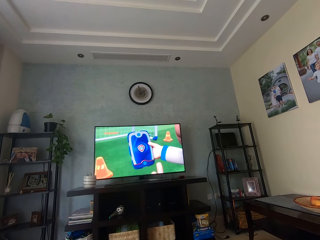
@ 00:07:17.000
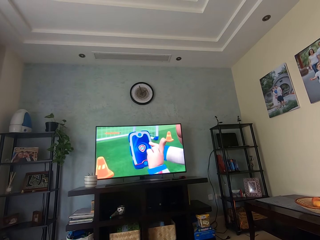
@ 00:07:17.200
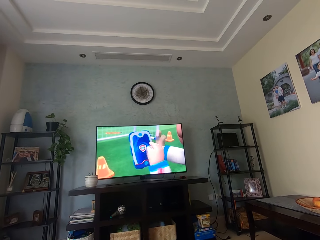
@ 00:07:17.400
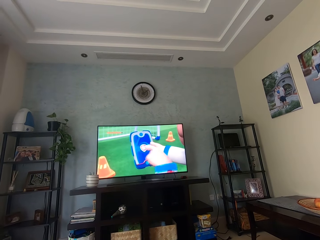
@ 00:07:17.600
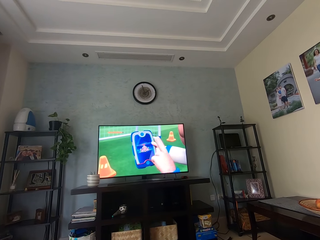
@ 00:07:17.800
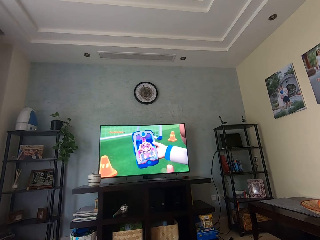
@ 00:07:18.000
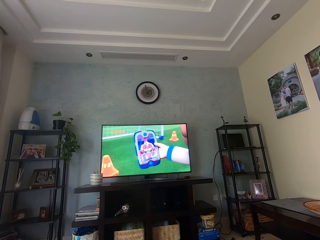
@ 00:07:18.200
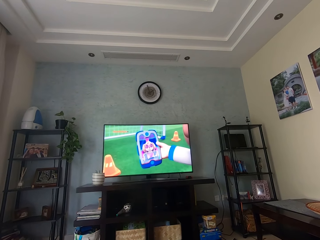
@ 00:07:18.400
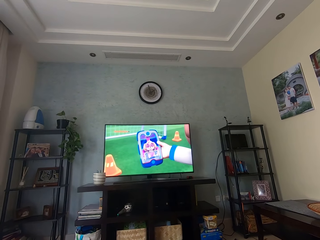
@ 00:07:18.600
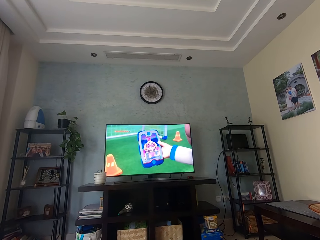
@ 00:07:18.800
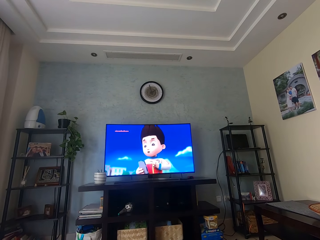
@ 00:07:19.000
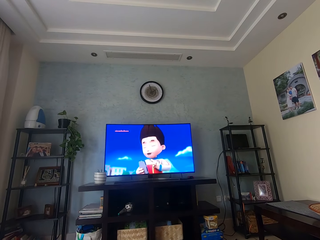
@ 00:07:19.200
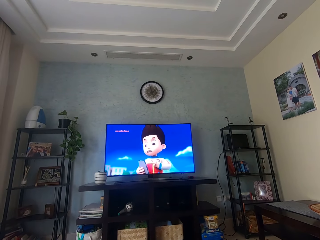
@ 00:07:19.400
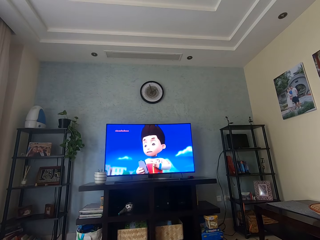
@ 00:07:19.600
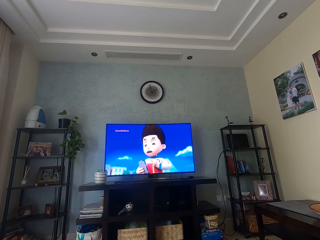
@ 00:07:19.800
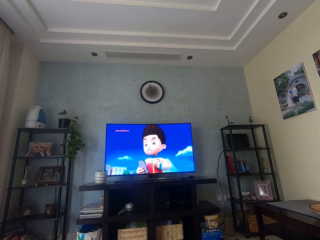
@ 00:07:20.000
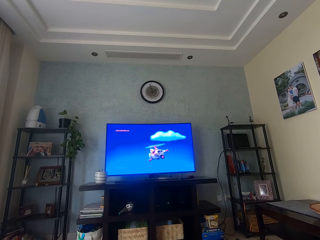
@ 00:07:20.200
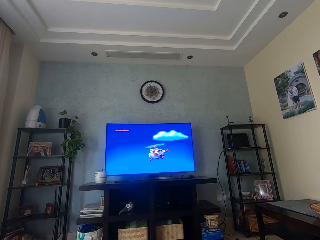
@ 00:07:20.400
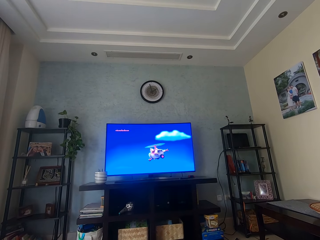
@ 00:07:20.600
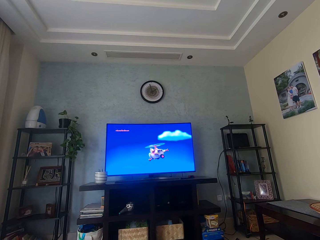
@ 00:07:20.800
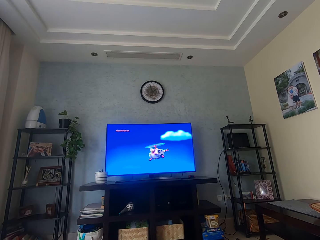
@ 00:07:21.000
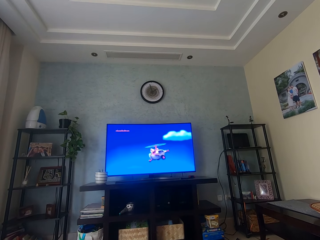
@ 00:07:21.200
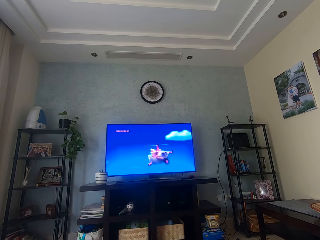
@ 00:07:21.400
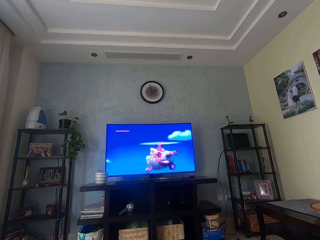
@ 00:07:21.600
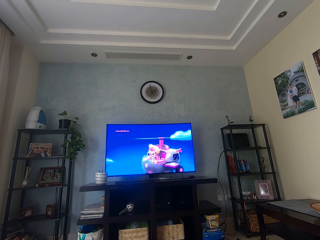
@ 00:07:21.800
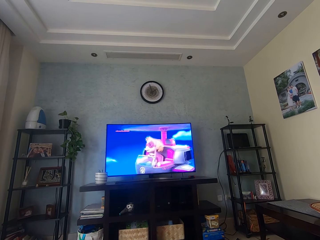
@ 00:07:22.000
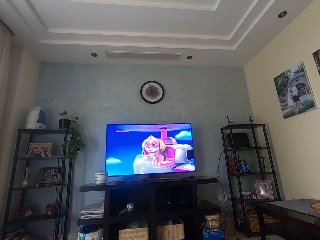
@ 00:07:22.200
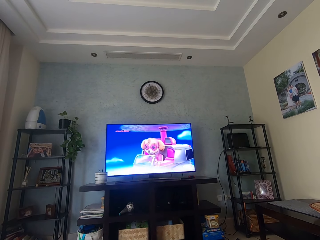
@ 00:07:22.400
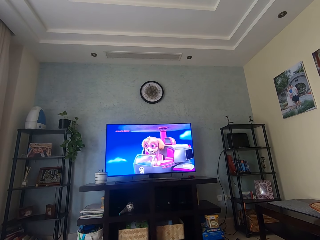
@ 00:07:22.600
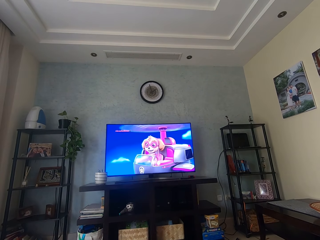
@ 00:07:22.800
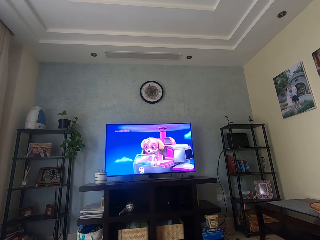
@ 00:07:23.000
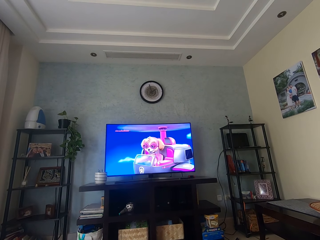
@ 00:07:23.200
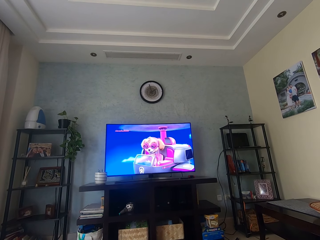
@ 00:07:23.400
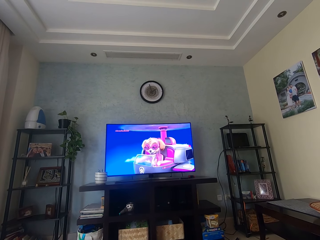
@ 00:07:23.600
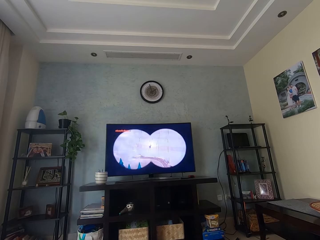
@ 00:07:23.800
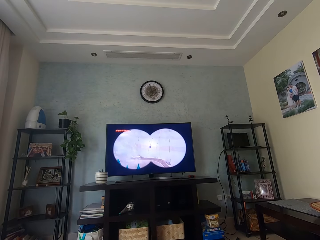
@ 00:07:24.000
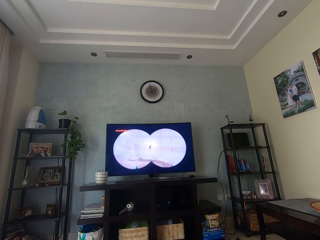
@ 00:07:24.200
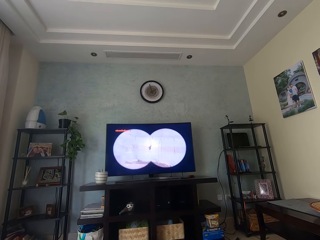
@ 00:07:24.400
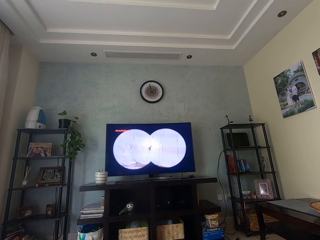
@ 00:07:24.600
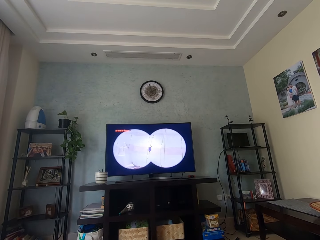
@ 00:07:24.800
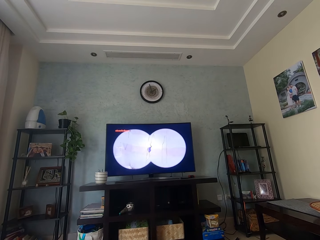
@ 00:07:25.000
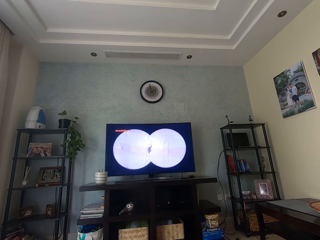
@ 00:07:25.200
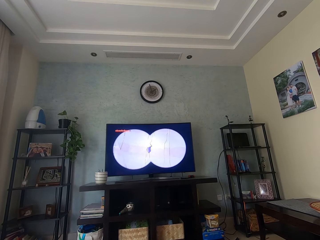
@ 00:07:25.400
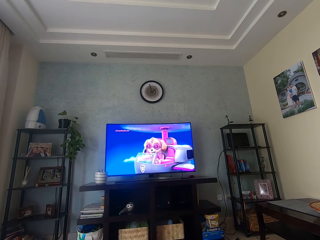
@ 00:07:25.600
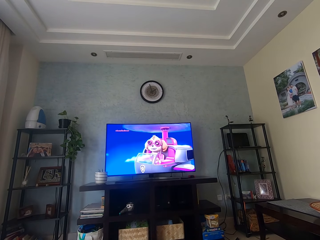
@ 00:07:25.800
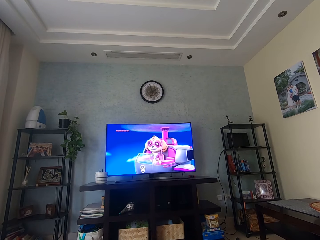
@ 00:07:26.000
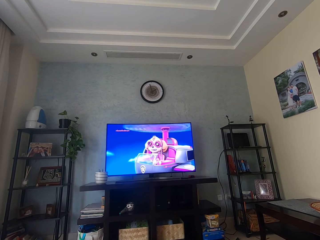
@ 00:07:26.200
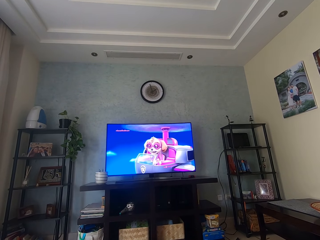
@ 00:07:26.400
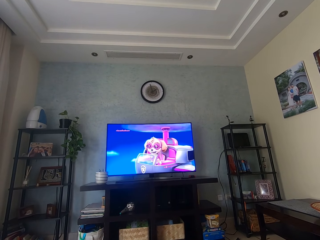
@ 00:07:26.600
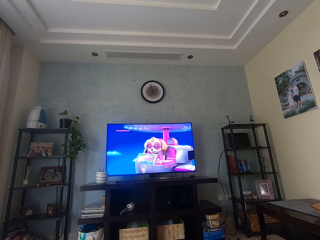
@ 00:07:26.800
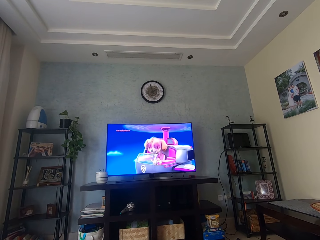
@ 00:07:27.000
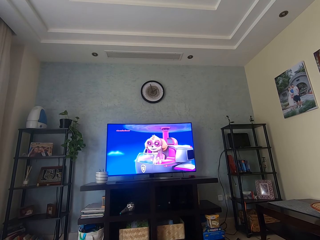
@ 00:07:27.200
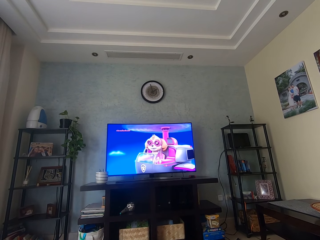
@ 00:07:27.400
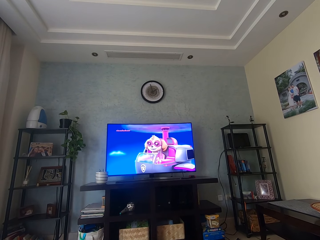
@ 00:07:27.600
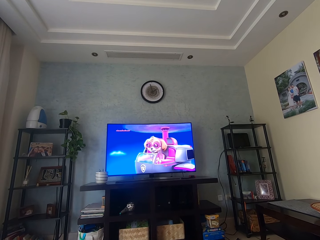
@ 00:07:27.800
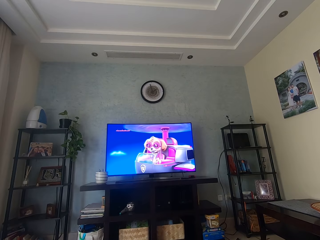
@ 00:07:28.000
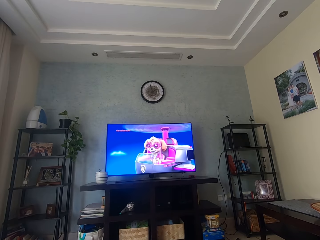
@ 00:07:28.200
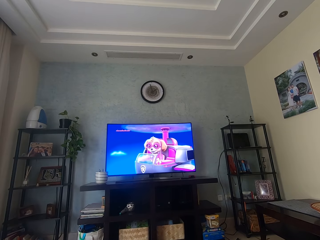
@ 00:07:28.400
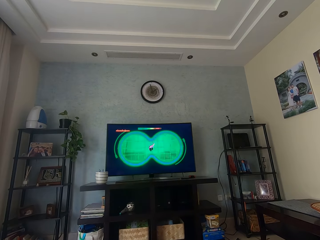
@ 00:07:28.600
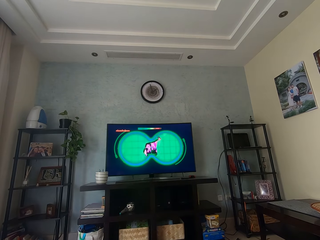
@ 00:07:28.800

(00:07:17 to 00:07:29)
The camera wearer watches television. They watch television again.

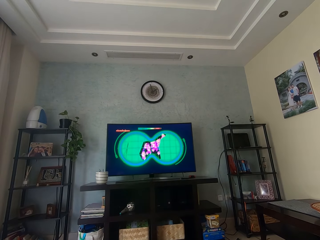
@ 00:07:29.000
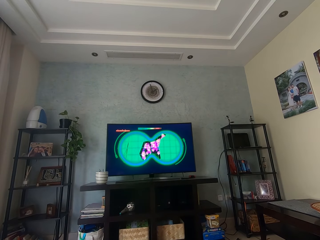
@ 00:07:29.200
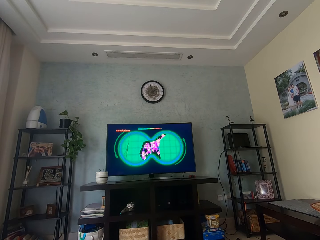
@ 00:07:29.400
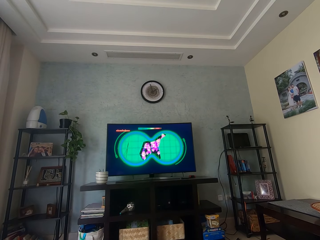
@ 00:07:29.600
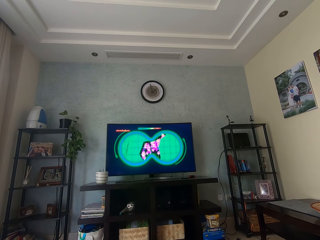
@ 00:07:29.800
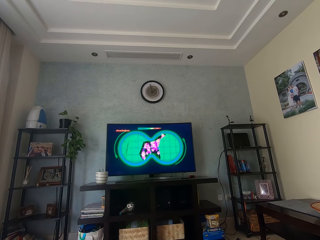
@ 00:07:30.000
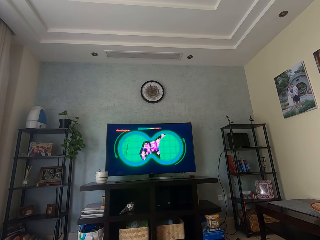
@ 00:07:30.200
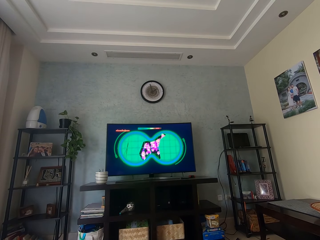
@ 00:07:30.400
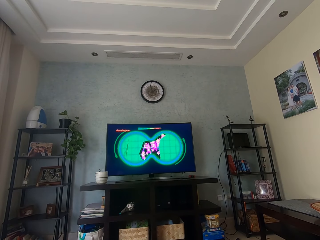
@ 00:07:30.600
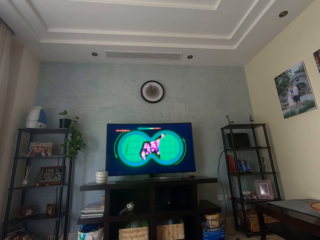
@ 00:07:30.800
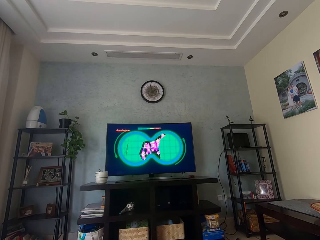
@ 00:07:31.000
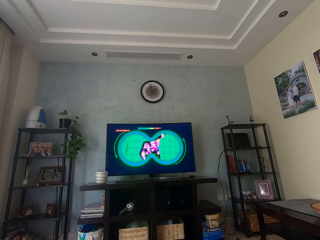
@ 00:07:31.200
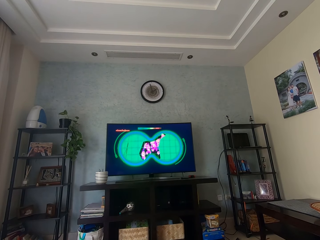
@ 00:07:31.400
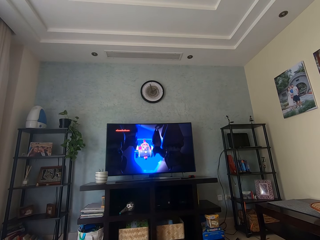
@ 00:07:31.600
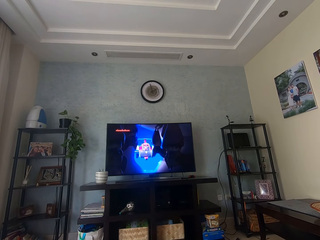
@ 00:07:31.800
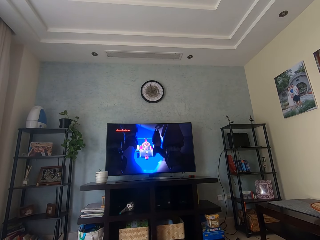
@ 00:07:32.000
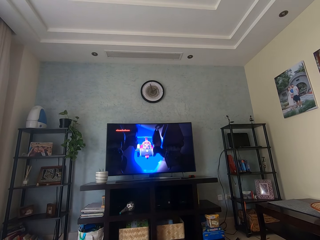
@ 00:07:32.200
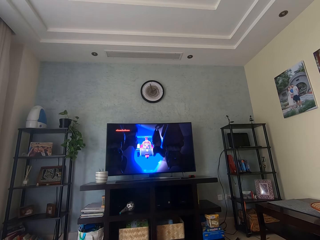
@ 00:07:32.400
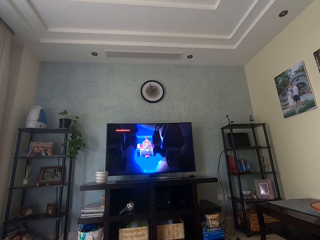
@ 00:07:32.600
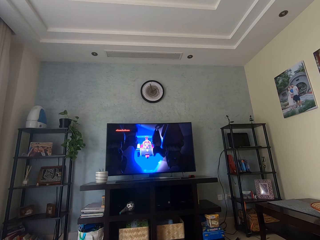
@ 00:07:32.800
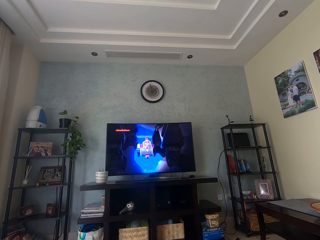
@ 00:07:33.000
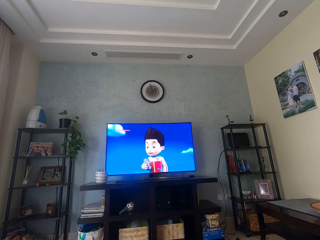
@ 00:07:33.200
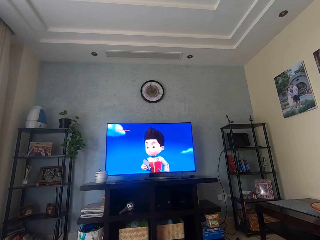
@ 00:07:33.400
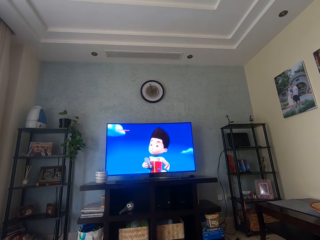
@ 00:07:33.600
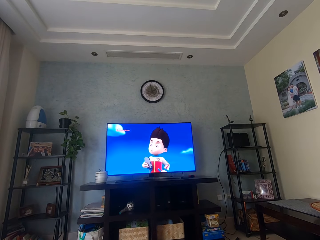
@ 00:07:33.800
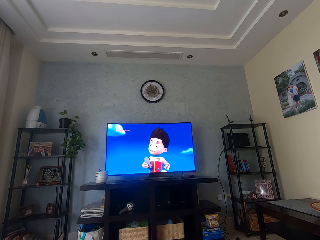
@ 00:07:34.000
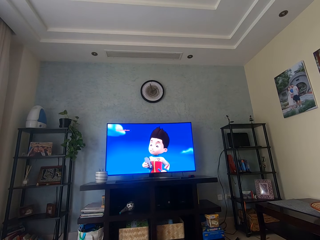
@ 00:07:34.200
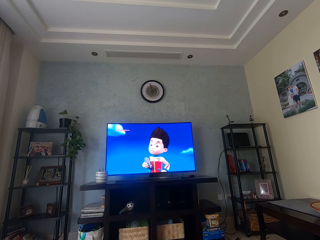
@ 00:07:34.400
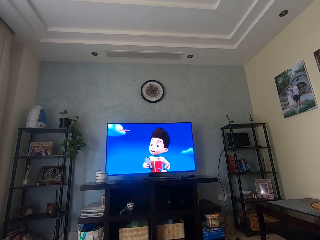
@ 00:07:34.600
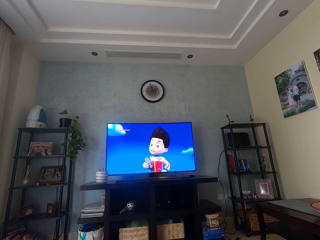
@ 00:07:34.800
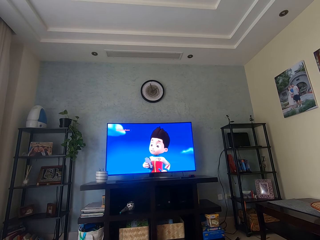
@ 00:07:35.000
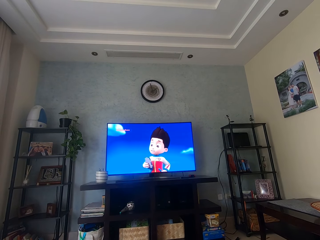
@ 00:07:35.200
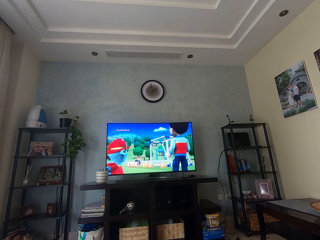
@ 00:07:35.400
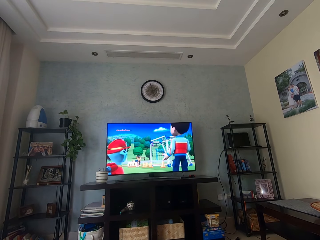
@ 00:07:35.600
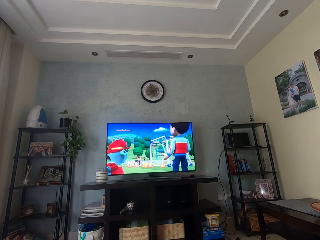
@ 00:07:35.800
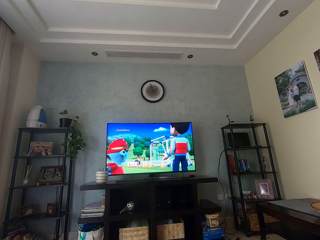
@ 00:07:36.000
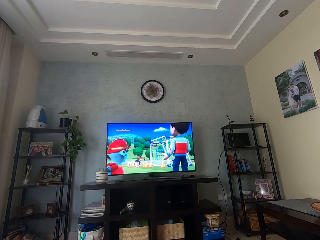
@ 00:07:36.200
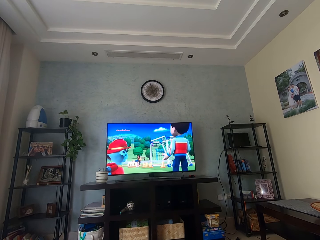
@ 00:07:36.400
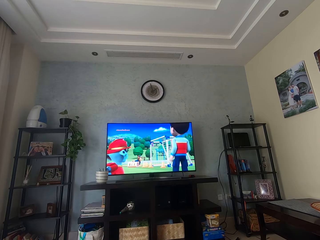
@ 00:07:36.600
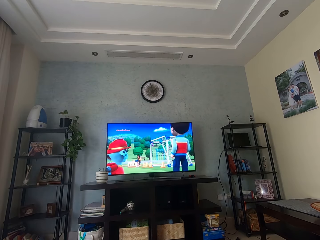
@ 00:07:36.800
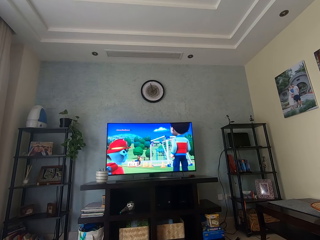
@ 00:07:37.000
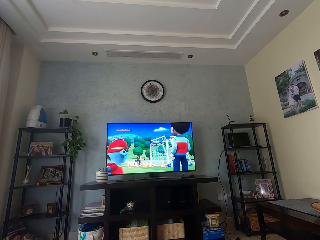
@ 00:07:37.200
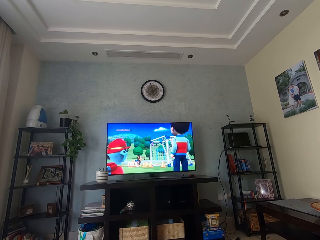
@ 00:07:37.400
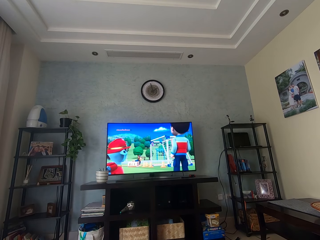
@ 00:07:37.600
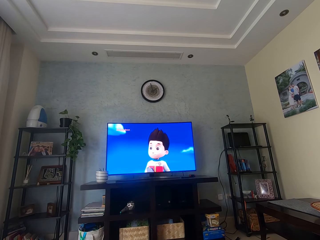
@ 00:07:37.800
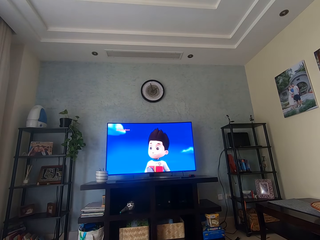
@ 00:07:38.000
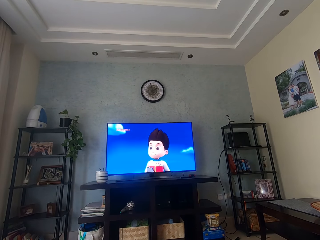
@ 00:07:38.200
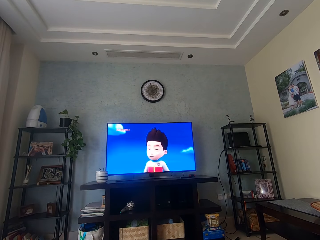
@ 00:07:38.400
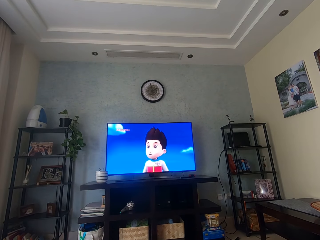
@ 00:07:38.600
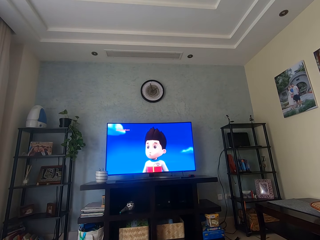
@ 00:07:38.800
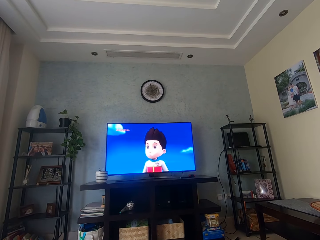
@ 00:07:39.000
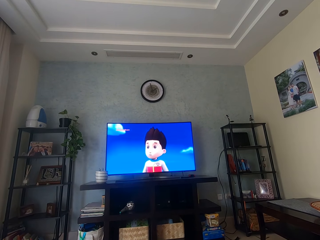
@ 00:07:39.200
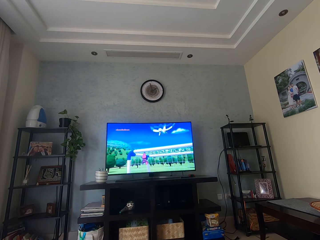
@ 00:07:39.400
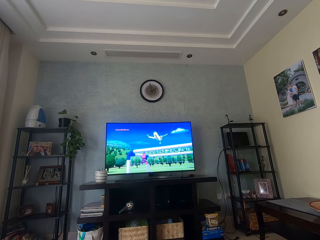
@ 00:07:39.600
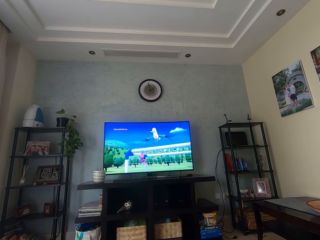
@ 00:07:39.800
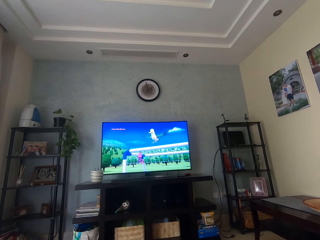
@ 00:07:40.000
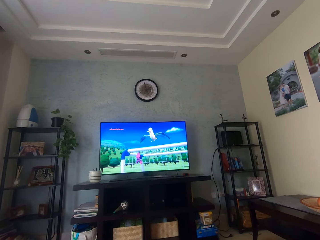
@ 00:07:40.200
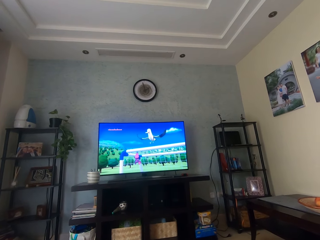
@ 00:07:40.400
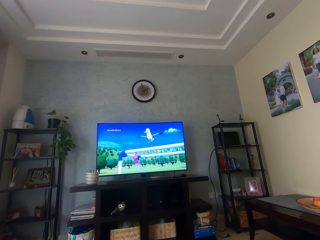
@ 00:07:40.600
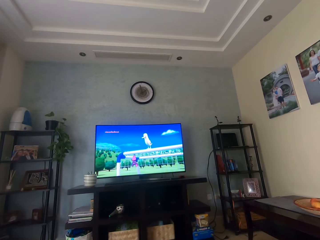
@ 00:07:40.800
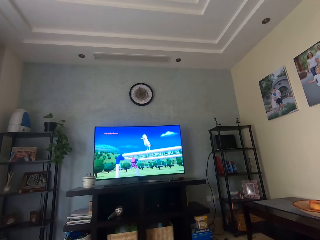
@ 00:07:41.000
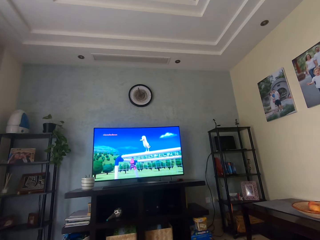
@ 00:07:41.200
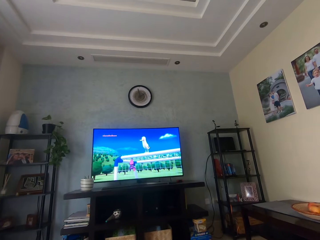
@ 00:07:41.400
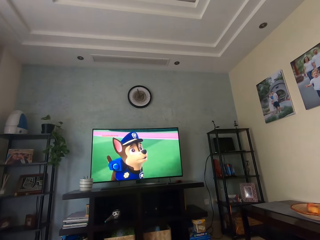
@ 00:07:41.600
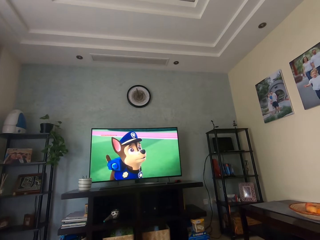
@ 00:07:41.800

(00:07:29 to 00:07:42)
The camera wearer watches television. They watch television again.
